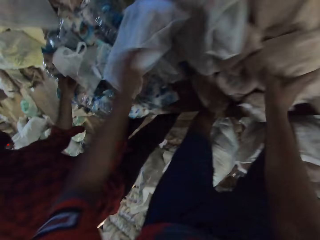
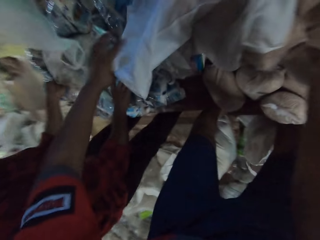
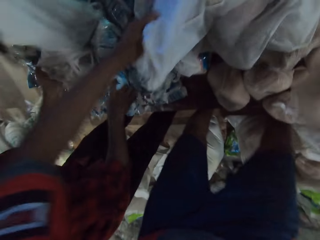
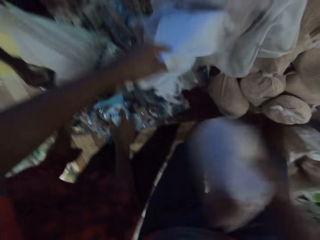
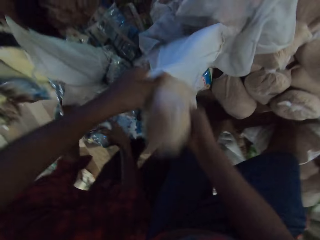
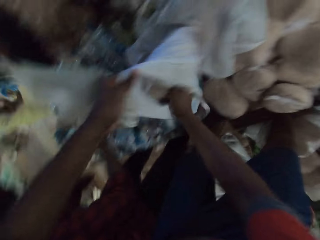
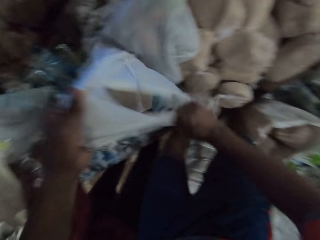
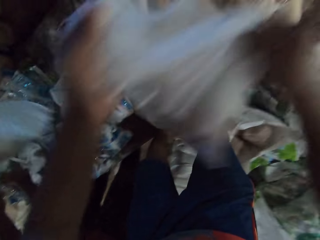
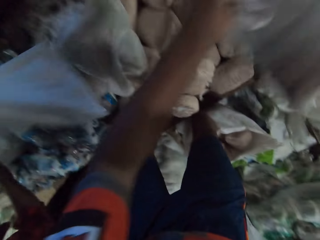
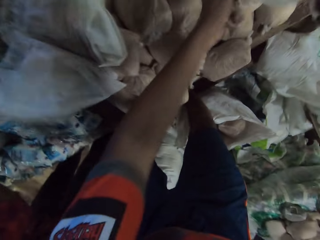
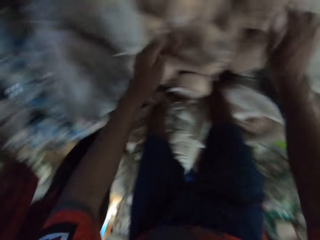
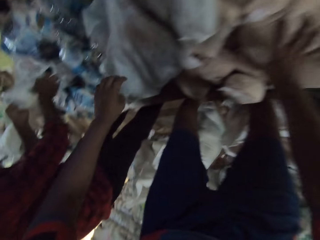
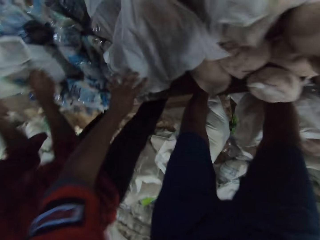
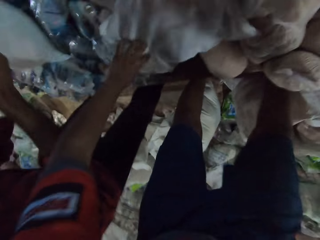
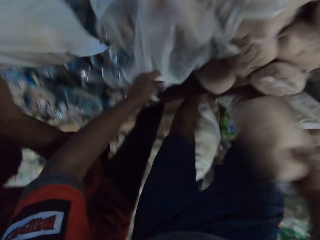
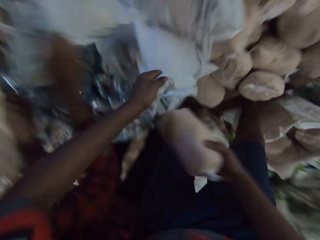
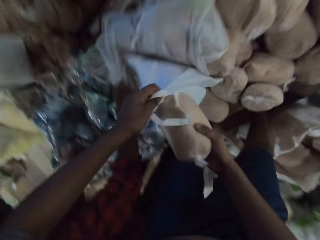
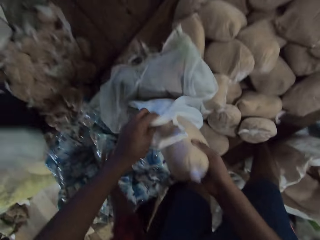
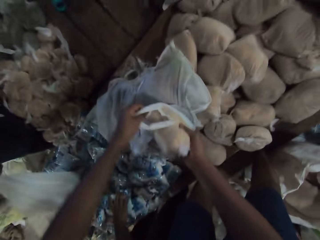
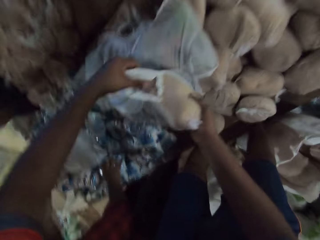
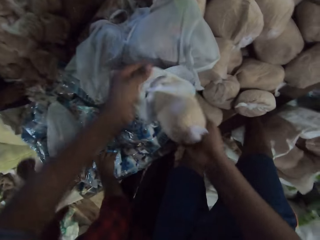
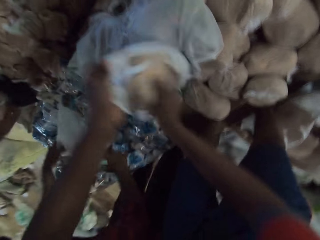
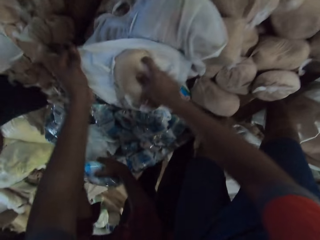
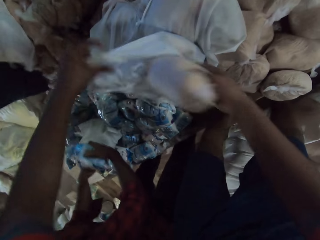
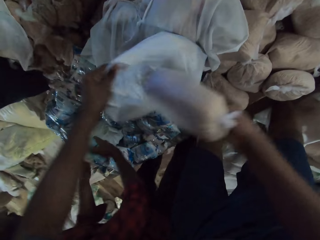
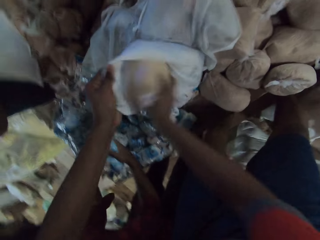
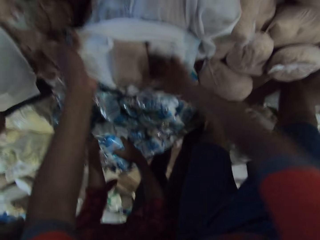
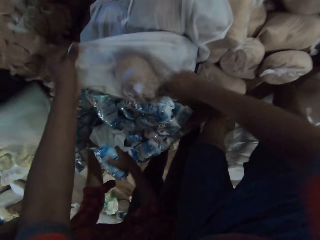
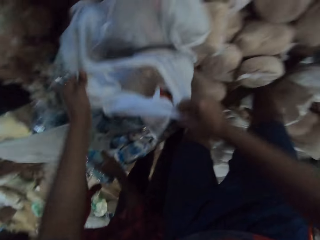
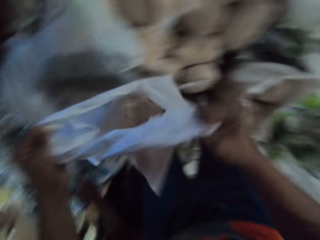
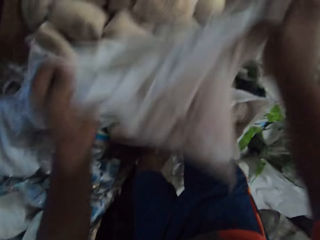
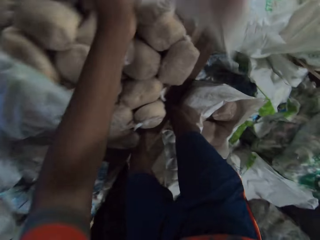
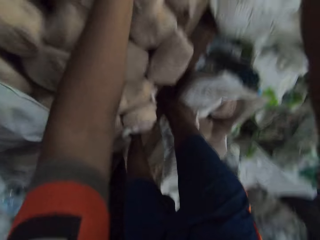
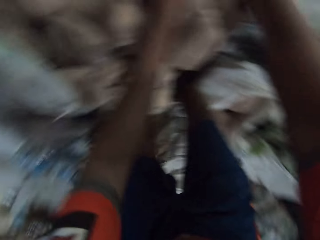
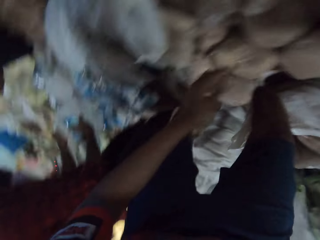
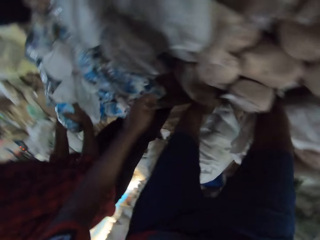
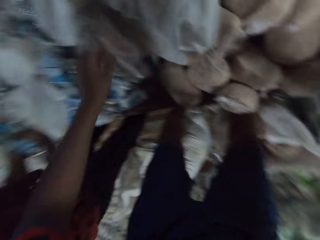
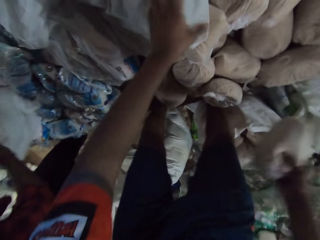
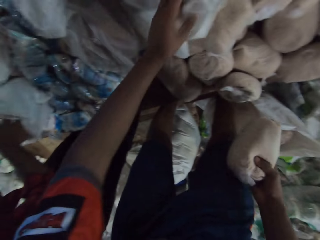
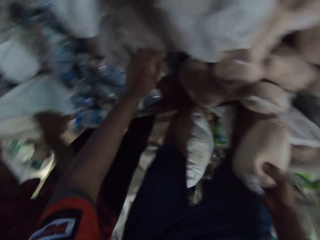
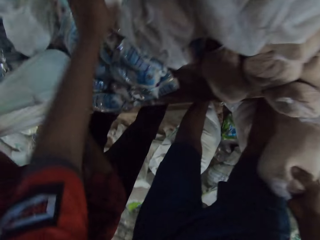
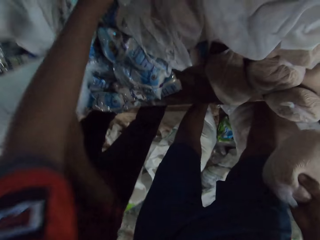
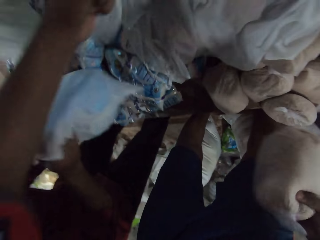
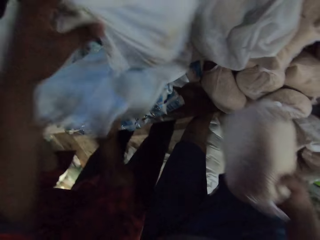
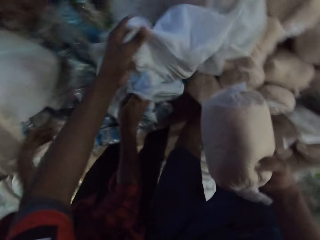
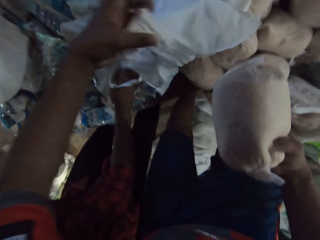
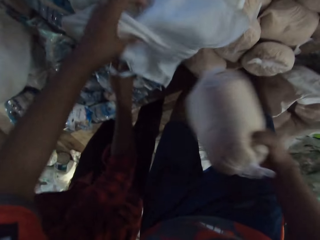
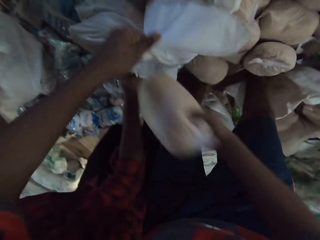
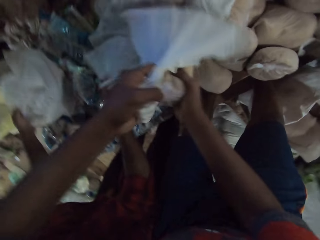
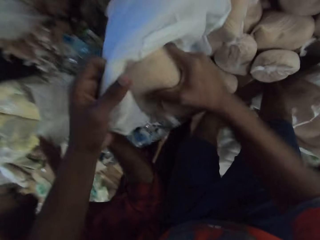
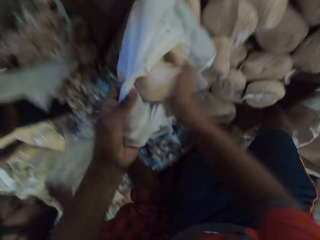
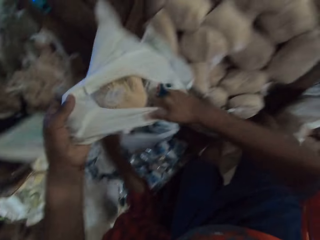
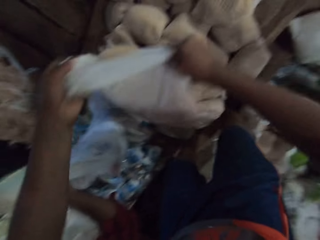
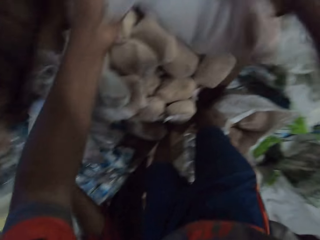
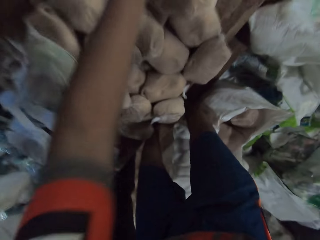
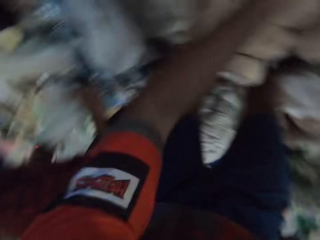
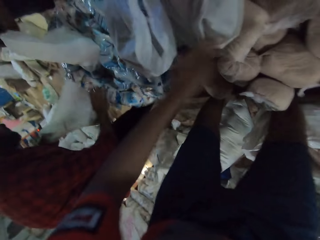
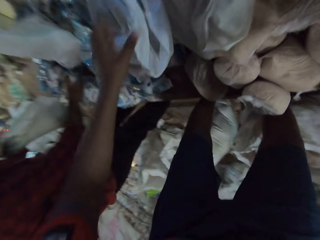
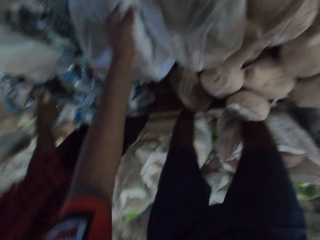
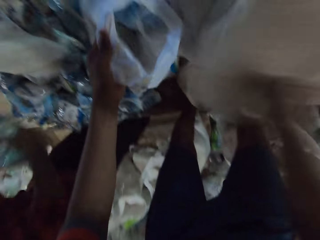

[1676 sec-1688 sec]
The camera wearer throws a bag of sugar away. He picks up a pack of flour from the pile of packs of flour with his right hand. A man picks up a pack of salt from the pile of packs of salt with his right hand. The camera wearer picks up the plastic bag from the table with his left hand. He puts the pack of flour in the plastic bag with his right hand. He moves the plastic bag on the table with both hands. The man puts the pack of salt in the plastic bag with his right hand. The camera wearer picks up the pack of flour from the pile of packs of flour with his right hand. The man moves the plastic bag on the table with both hands. The camera wearer picks up the plastic bag from the table with his left hand. He puts the pack of flour in the plastic bag with his right hand. Another man drops the plastic bag on the table with his right hand. The first man picks up the pack of salt from the pile of packs of salt with his right hand, picks up the plastic bag from the table with his left hand, and puts the pack of salt in the plastic bag with his right hand. The other man drops the plastic bag on the table with his right hand. The camera wearer moves the plastic bag on the table with both hands. He throws the bag of sugar away. The first man picks up the pack of salt from the pile of packs of salt with his right hand and picks up the plastic bag from the table with his left hand. The camera wearer touches the plastic bag with his left hand. The first man puts the pack of salt in the plastic bag with his right hand and moves the plastic bag on the table with both hands. The camera wearer picks up the plastic bag from the table with his left hand. He drops the plastic bag on the table with his left hand. The first man picks up the plastic bag from the table with his left hand. The camera wearer puts the pack of flour in the plastic bag with his right hand. The first man picks up the plastic bag from the table with his right hand. The camera wearer moves the plastic bag on the table with both hands. He picks up the plastic bag from the table with his left hand.

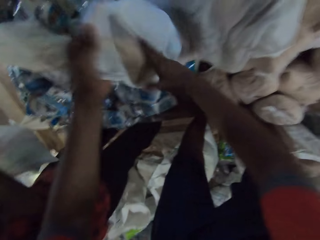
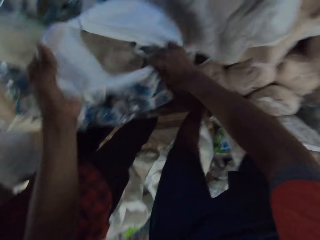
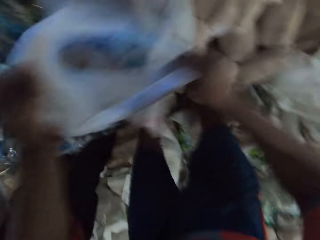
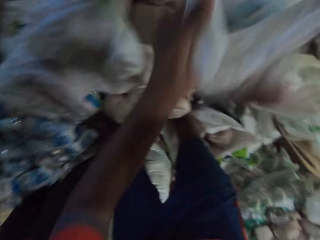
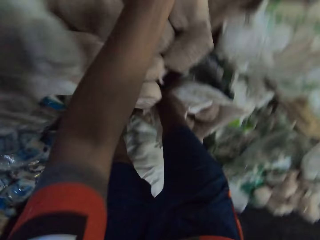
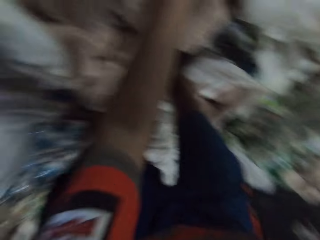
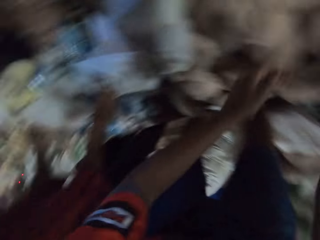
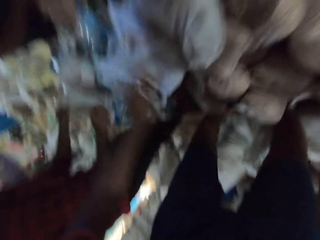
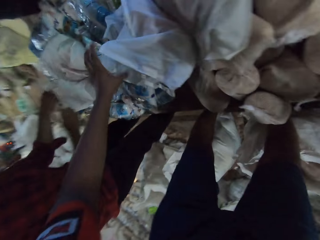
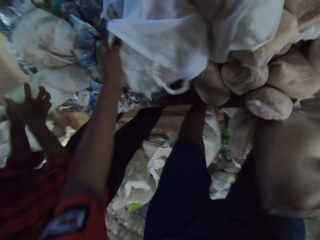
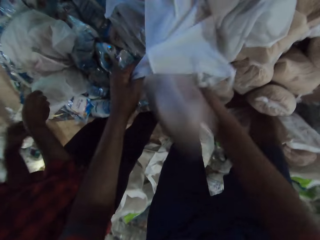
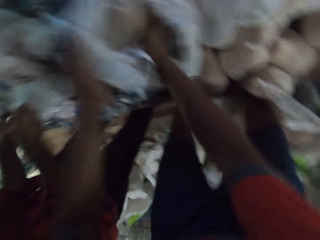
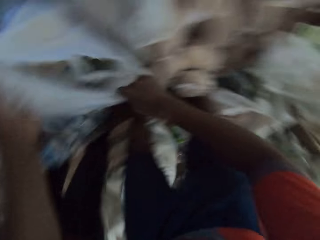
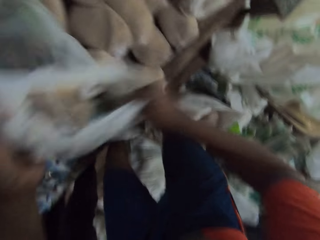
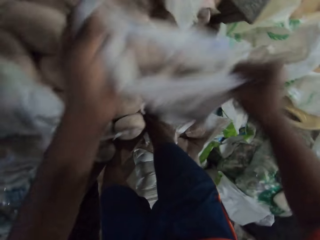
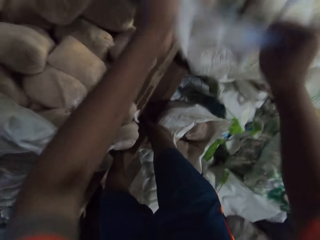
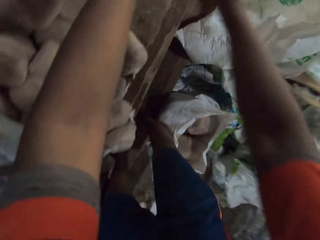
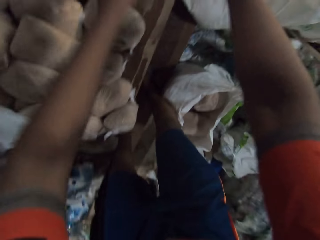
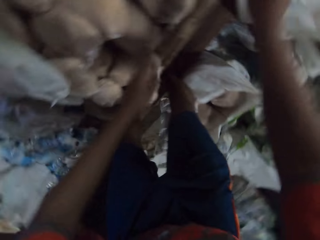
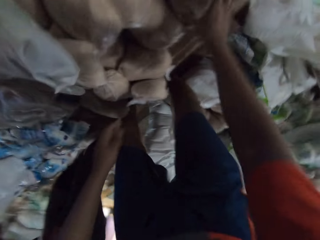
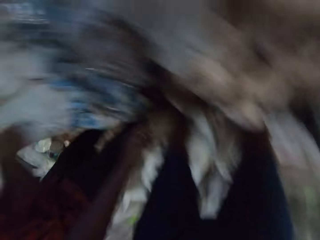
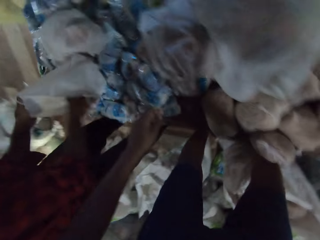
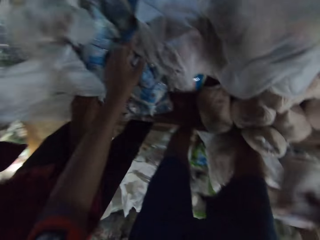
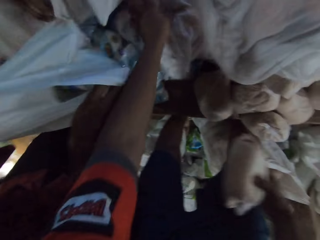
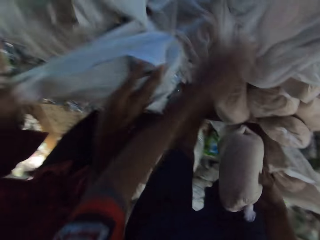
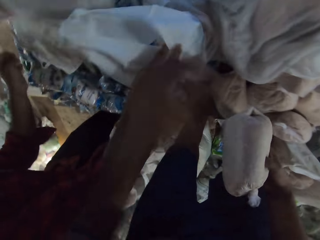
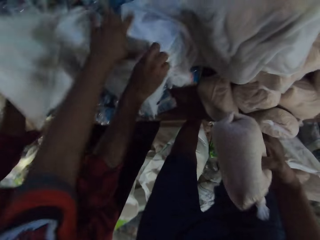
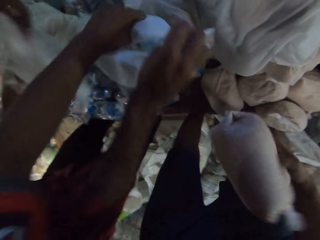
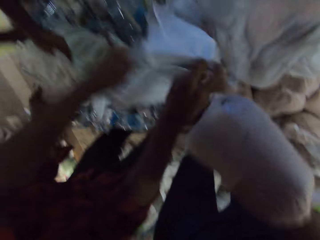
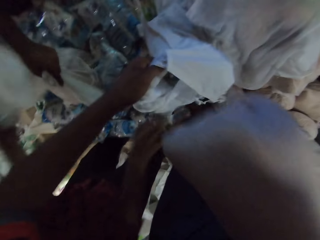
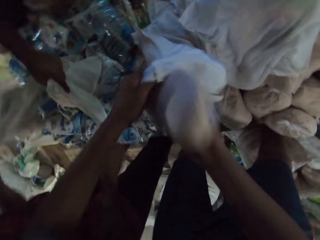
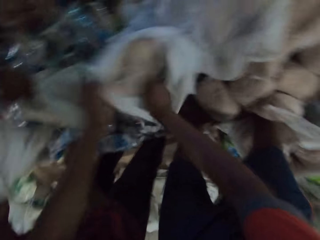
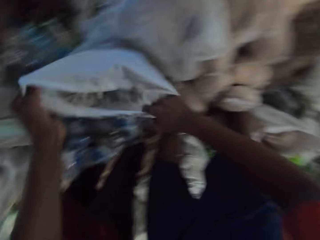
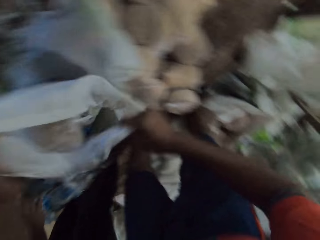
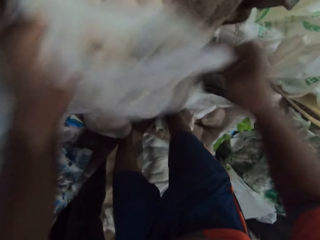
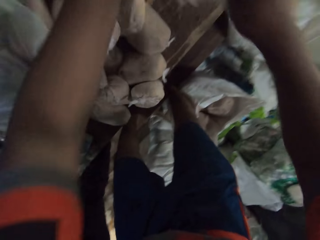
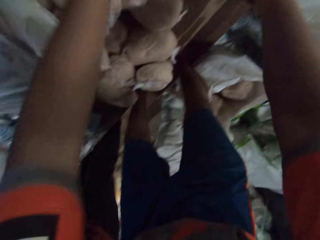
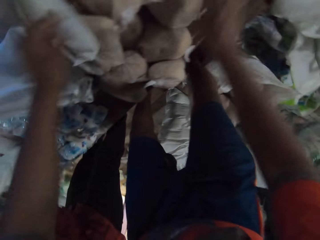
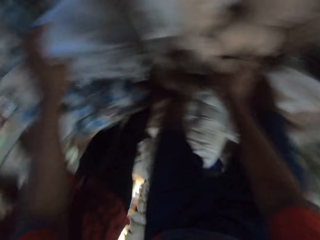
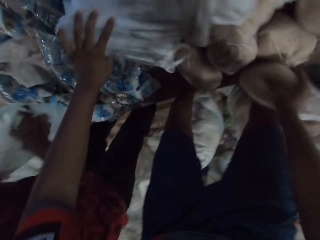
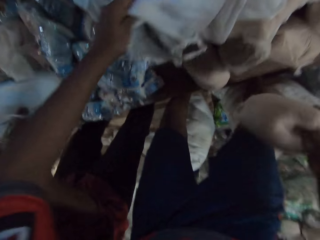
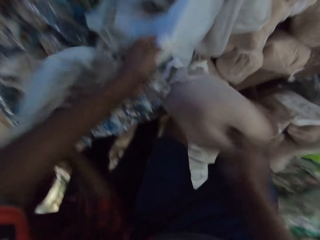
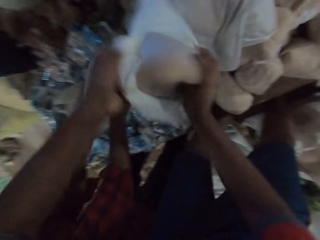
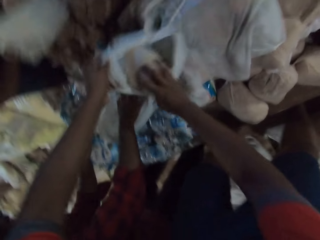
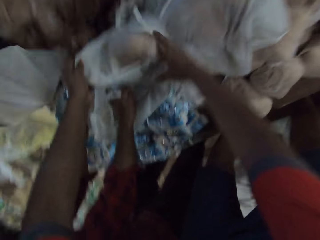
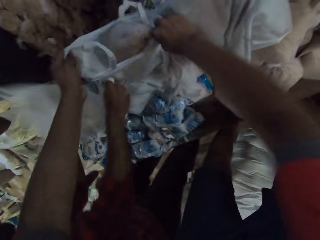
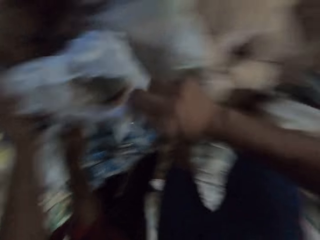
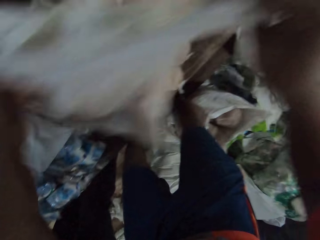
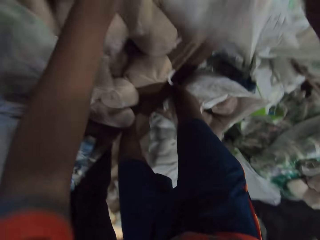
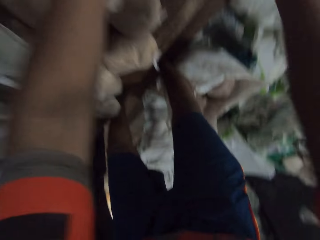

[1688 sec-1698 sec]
A man picks up a pack of salt from the pile of packs of salt with his right hand. The camera wearer puts a pack of flour in the plastic bag with his right hand. He moves the plastic bag on the table with both hands. The man picks up the plastic bag from the table with both hands. The camera wearer picks up the plastic bag from the table with his left hand. He puts the pack of flour in the plastic bag with his right hand. He moves the plastic bag on the table with both hands. He picks up the pack of flour from the pile of packs of flour with his right hand. The man moves the plastic bag on the table with both hands. The camera wearer picks up the plastic bag from the table with his left hand. Another man drops the plastic bag on the table with his right hand. The first man picks up the plastic bag from the table with his left hand. The camera wearer puts the pack of flour in the plastic bag with his right hand. He moves the plastic bag on the table with both hands. He throws a bag of sugar away. He picks up the plastic bag from the table with his left hand. He picks up the pack of flour from the pile of packs of flour with his right hand. The first man moves the plastic bag on the table with both hands. The camera wearer puts the pack of flour in the plastic bag with his right hand. He moves the plastic bag on the table with both hands. The other man drops the plastic bag on the table with his right hand.
